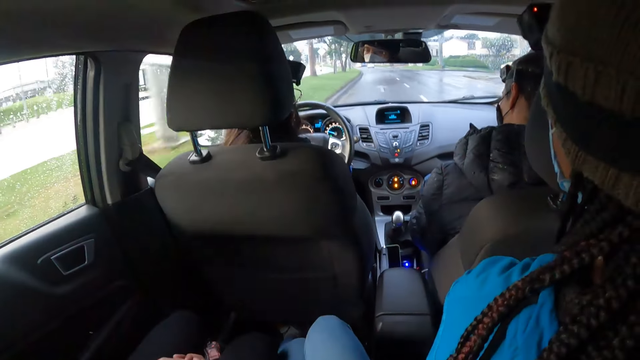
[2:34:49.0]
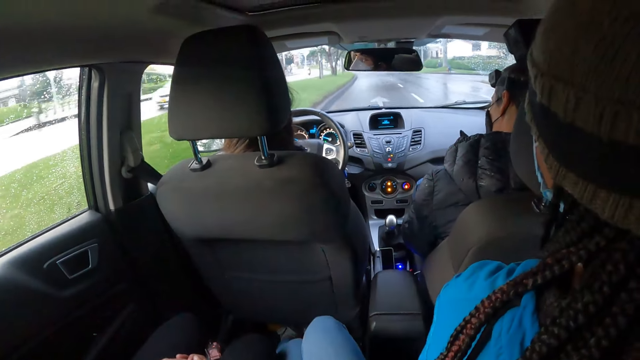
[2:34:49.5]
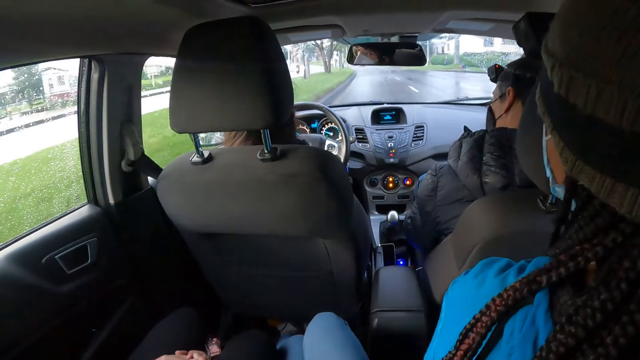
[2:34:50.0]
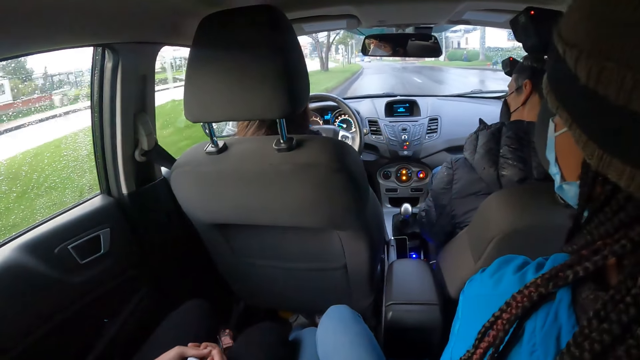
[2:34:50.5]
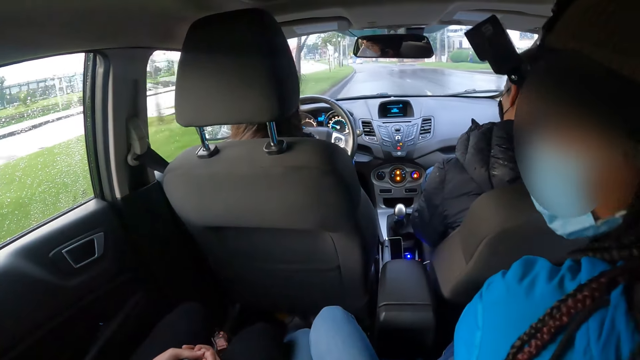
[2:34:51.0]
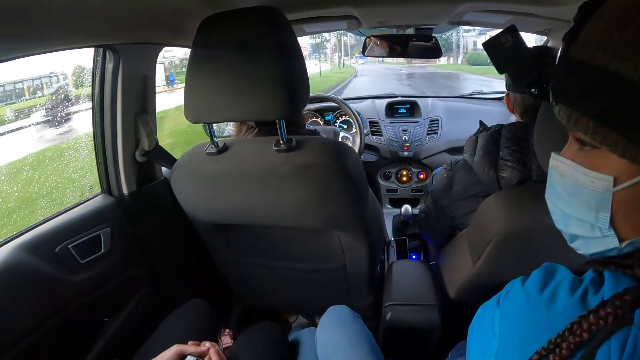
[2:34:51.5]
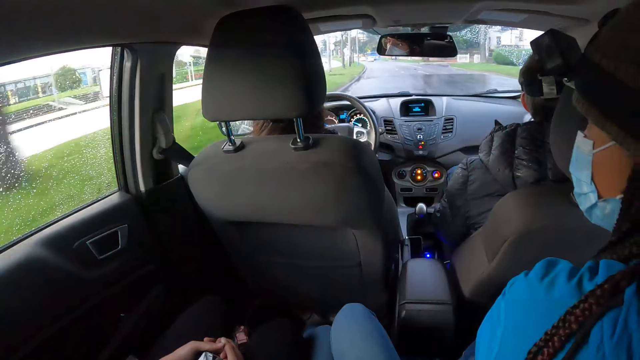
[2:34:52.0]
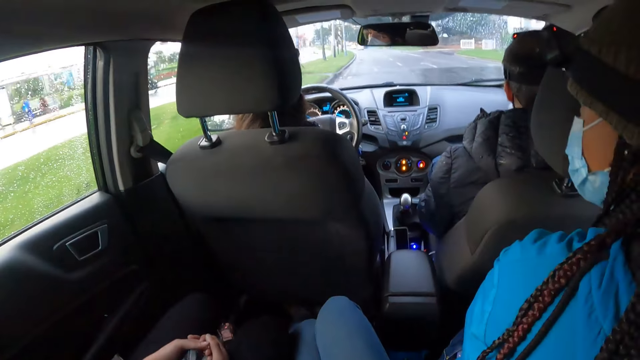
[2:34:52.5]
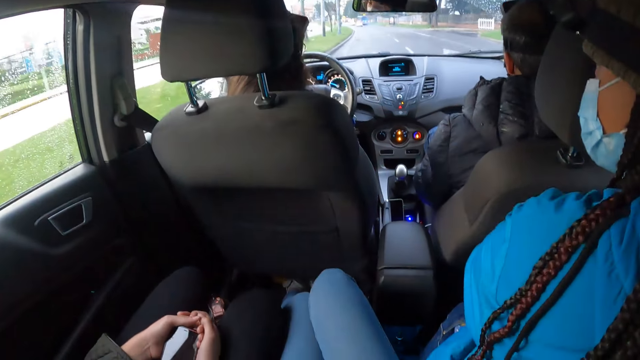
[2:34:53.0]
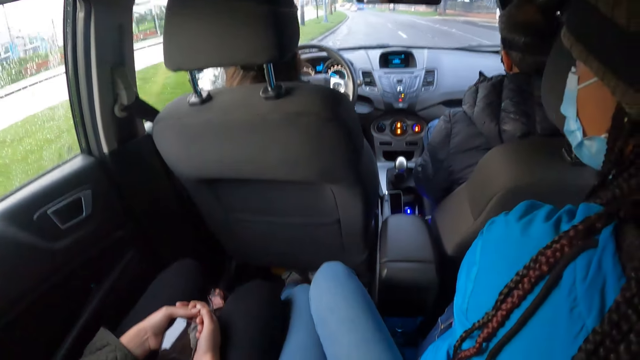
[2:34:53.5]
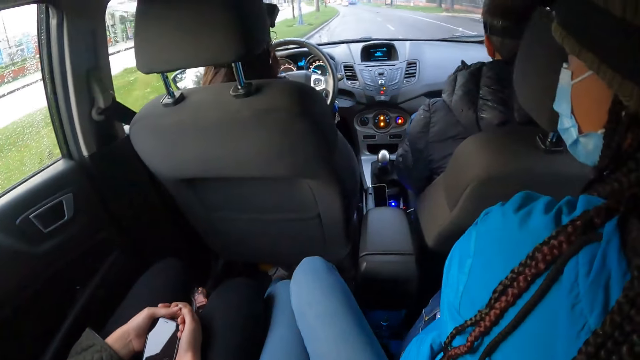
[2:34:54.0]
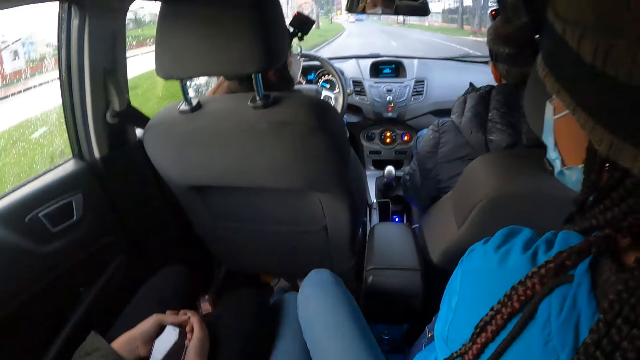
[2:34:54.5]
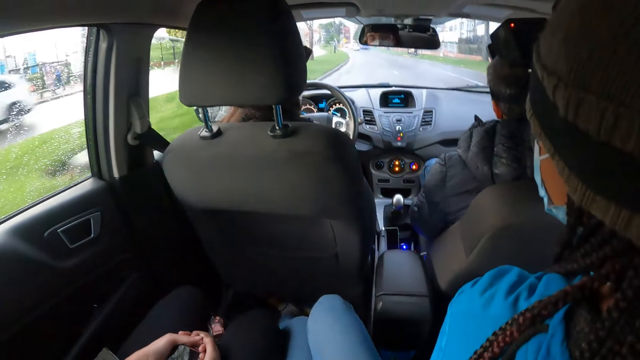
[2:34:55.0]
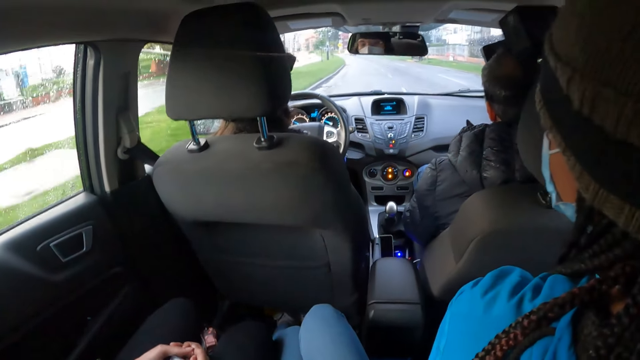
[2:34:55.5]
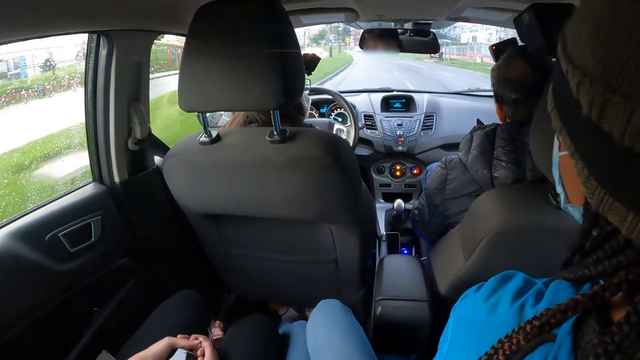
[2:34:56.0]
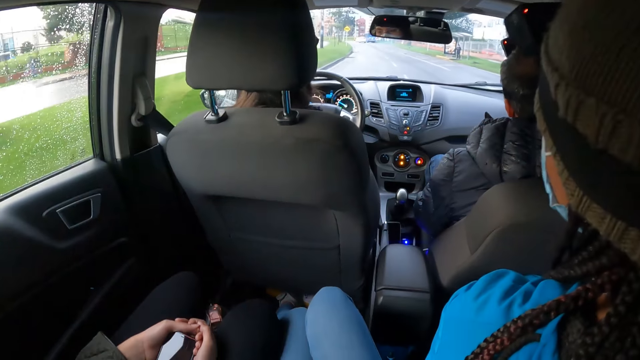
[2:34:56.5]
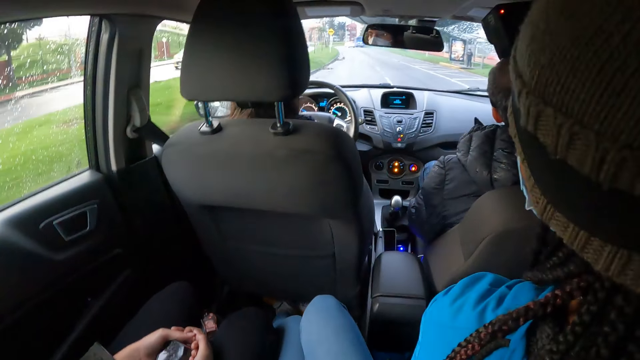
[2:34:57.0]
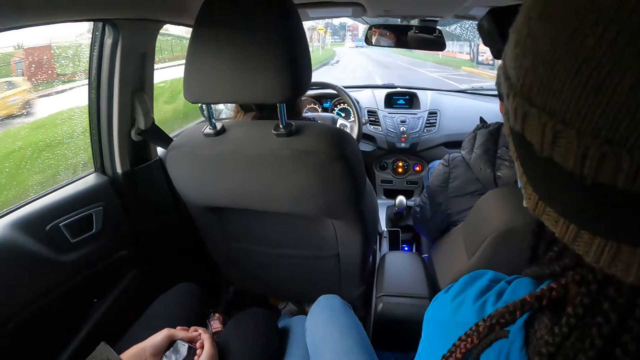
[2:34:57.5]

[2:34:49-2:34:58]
The camera wearer interacts with a woman. Another woman interacts with a man.

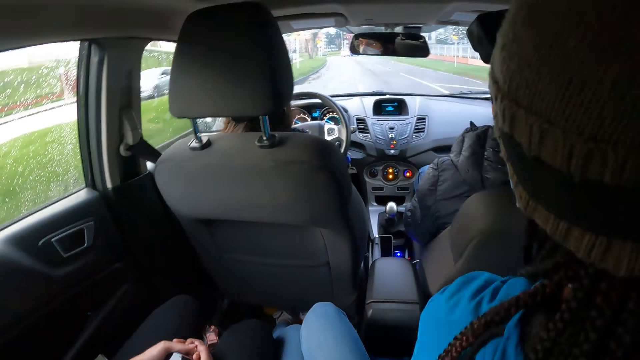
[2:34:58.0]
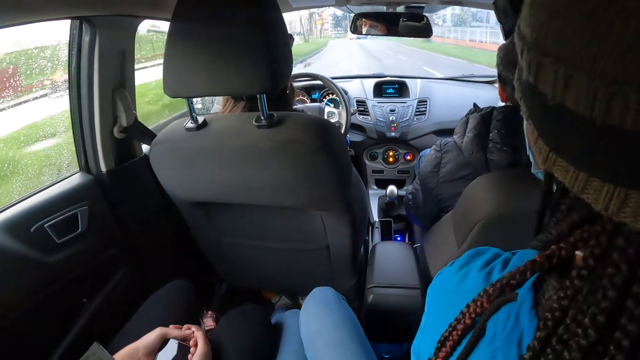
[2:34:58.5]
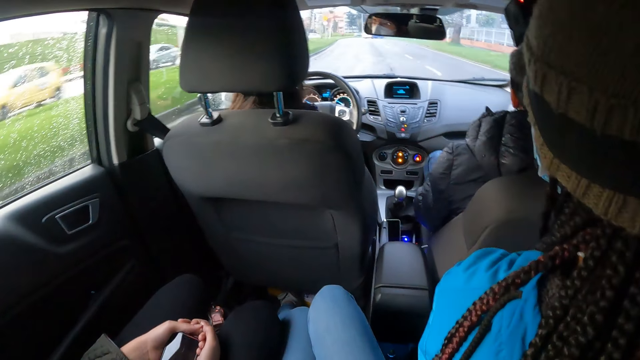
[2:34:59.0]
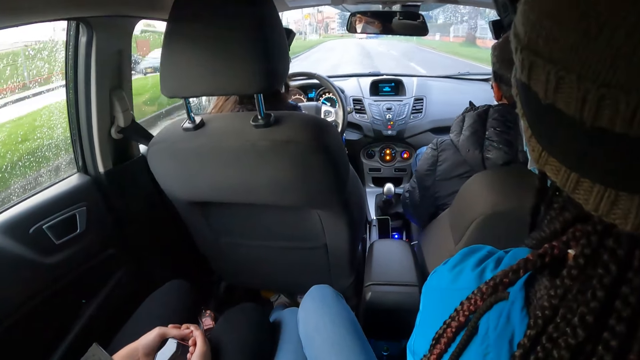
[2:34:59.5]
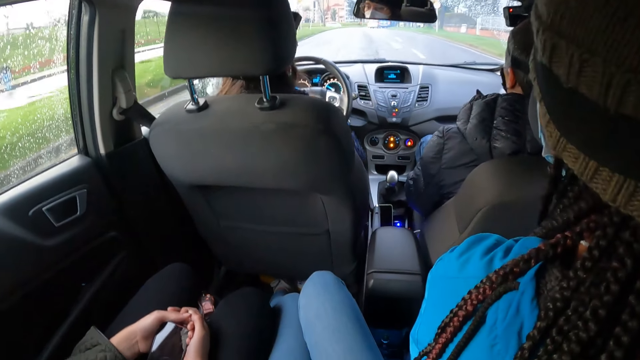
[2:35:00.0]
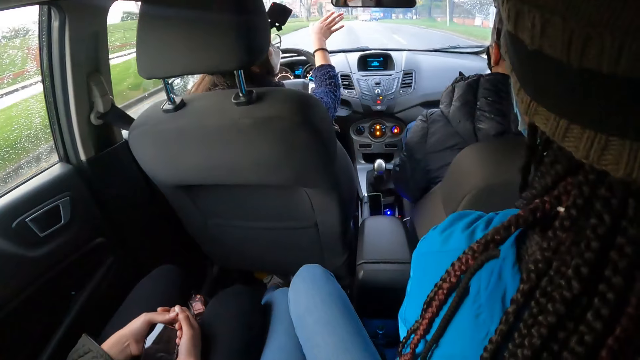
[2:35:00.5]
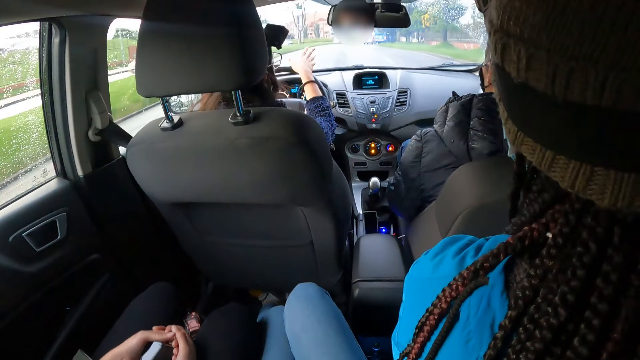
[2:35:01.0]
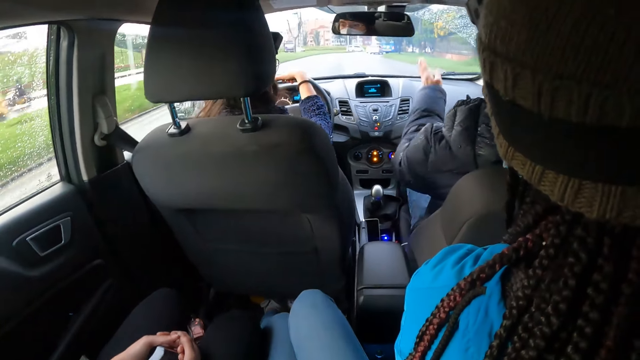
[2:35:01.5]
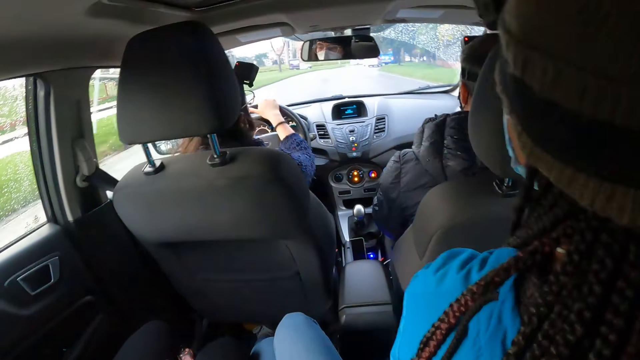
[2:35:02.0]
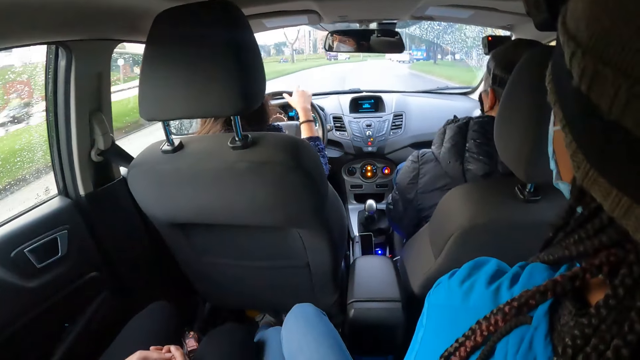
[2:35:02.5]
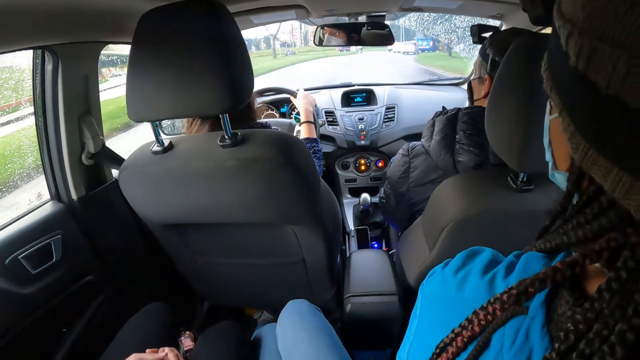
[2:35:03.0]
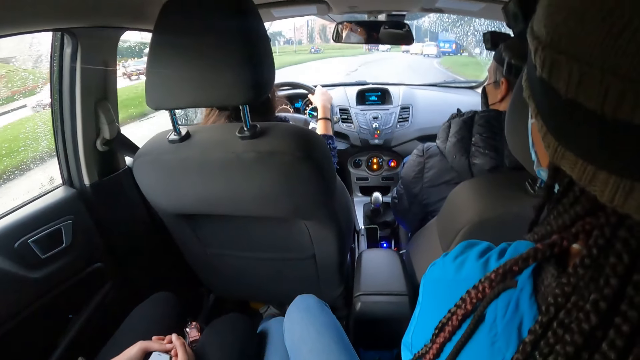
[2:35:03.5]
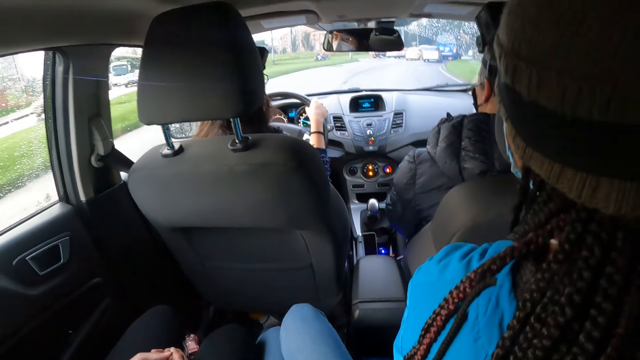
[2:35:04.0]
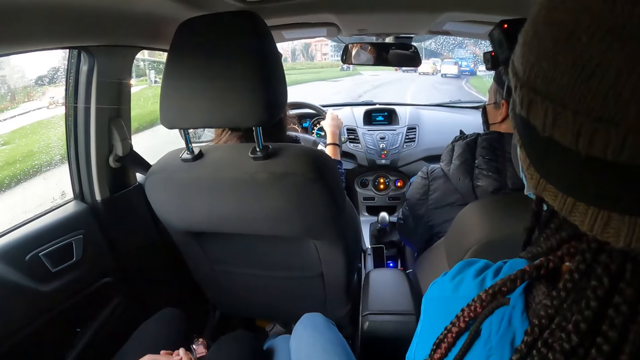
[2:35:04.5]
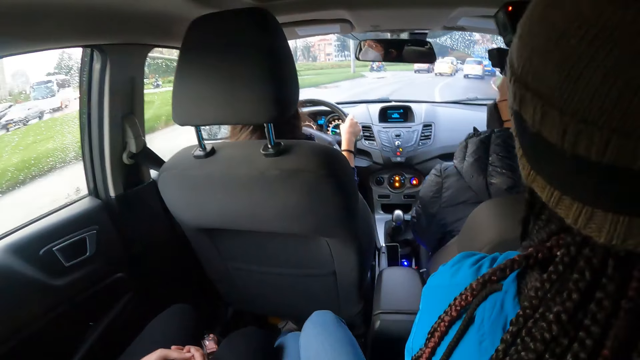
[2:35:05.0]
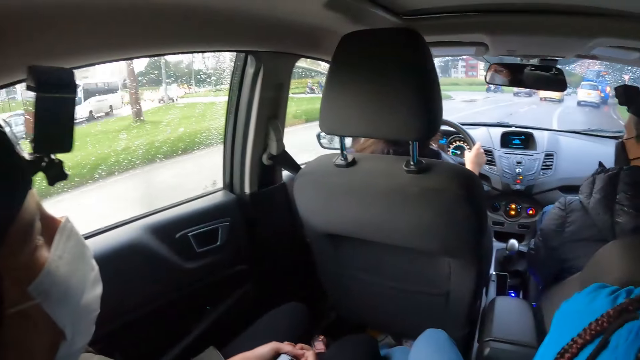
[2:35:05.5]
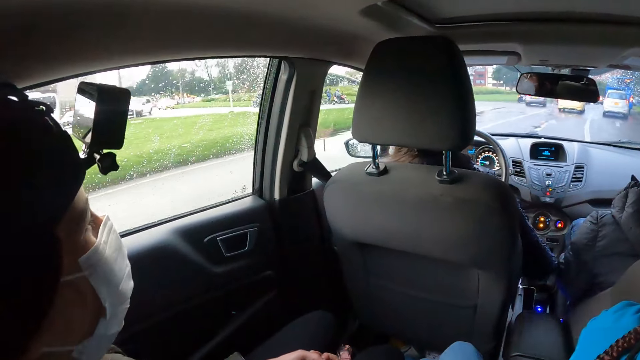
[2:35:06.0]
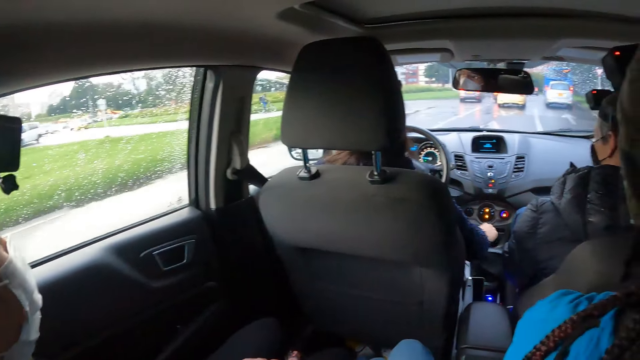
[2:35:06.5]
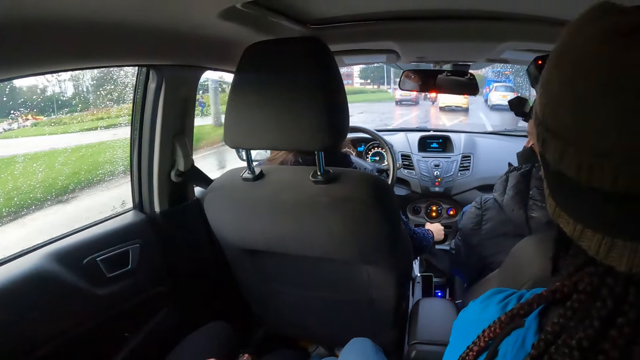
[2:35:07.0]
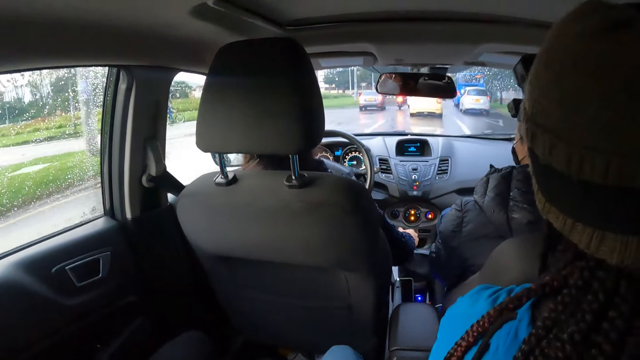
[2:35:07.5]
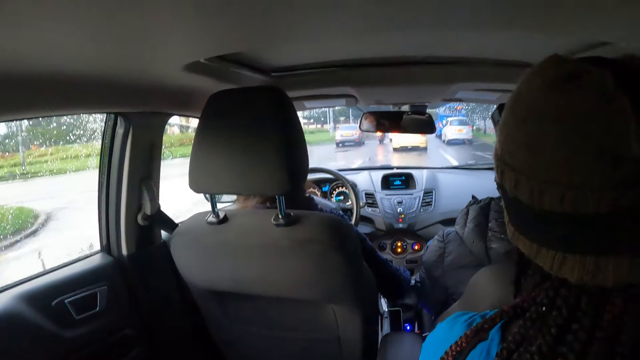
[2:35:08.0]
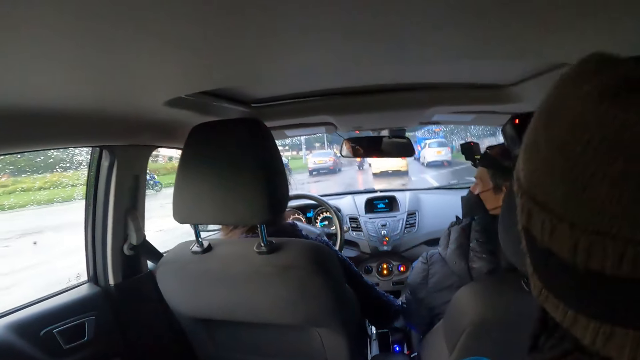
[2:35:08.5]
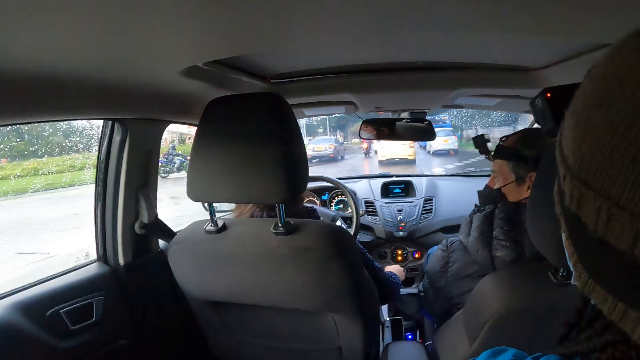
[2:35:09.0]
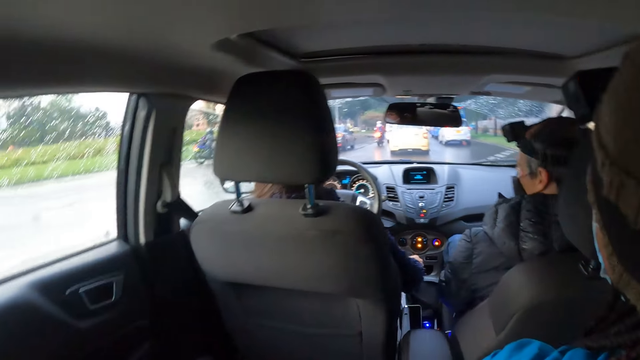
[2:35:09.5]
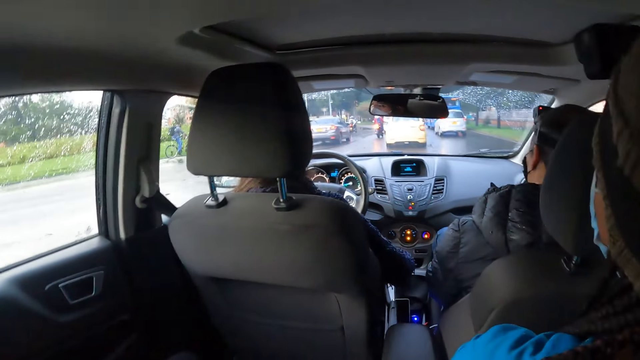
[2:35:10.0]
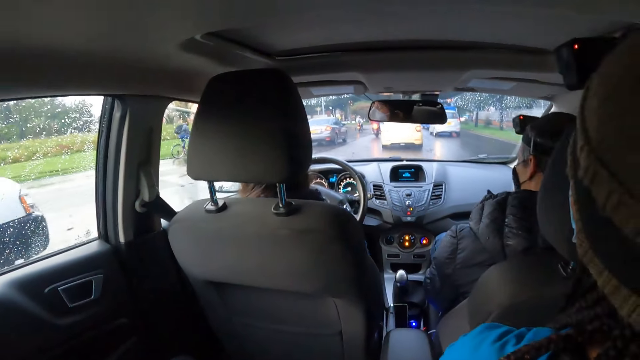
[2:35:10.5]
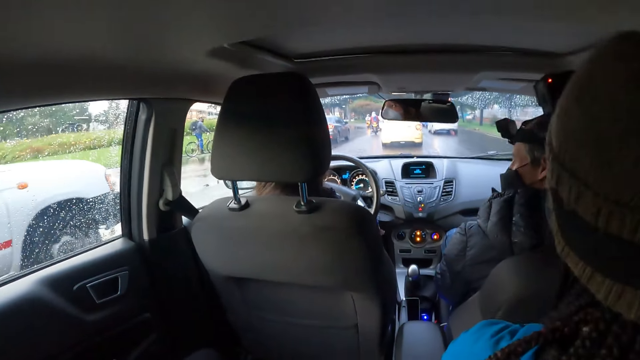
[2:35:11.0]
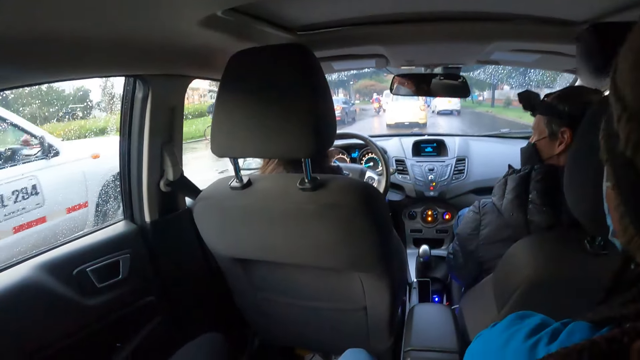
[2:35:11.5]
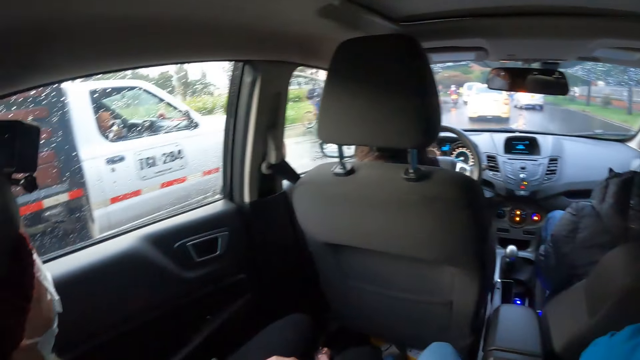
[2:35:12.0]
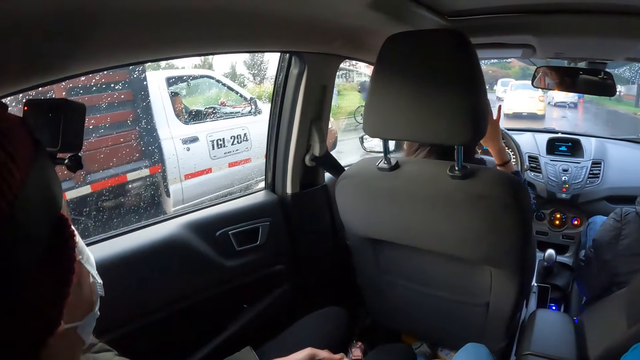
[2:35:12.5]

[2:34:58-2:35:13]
The woman gestures with her right hand. The woman holds the steering wheel with her hands. Another woman gestures with her left hand. A white truck drives past the first woman.
